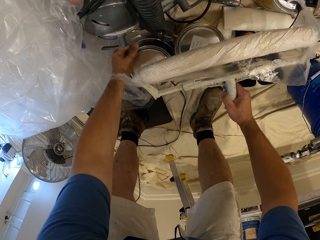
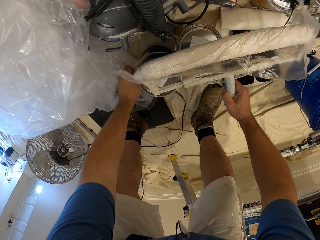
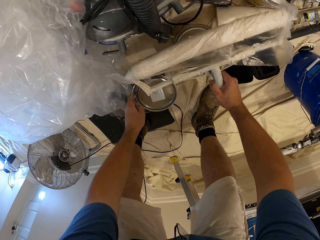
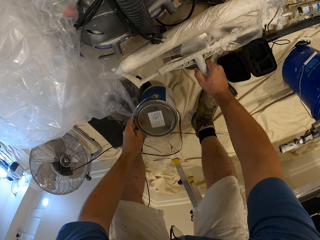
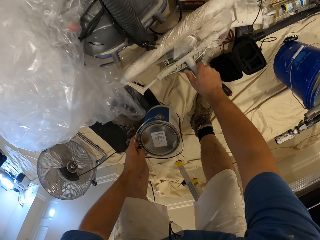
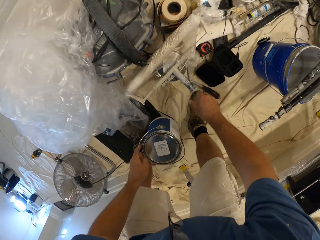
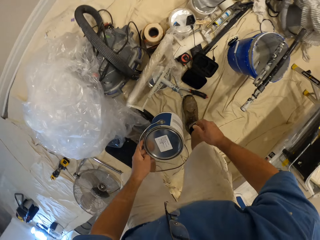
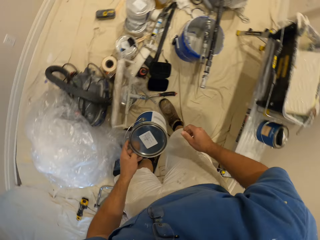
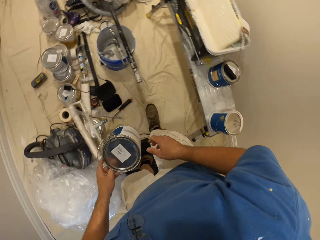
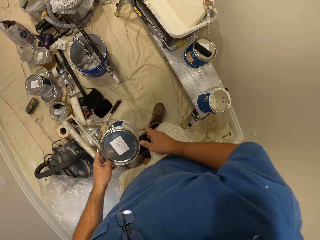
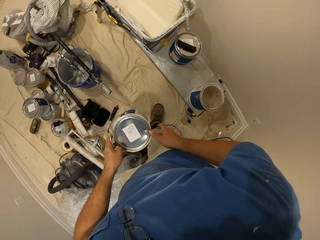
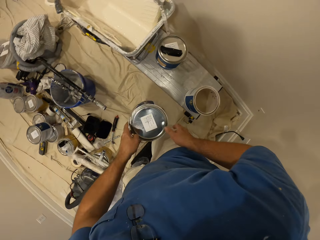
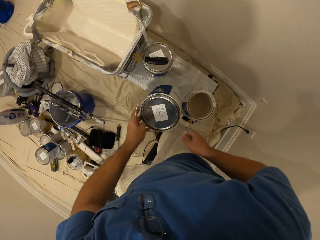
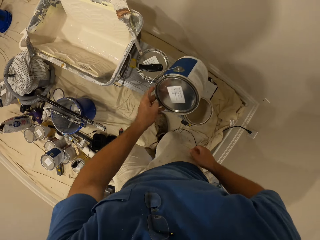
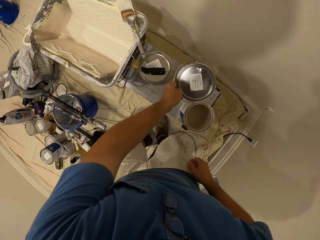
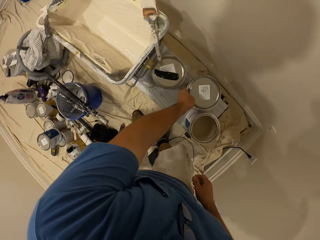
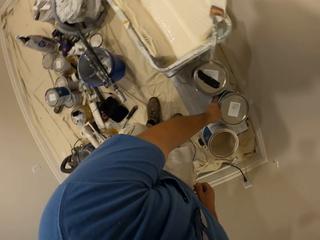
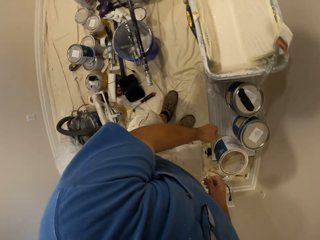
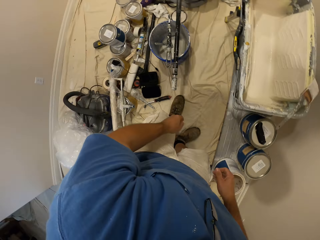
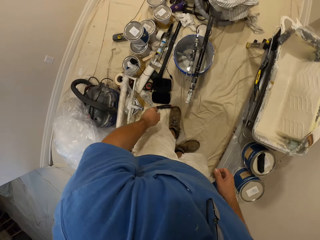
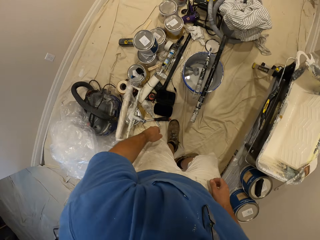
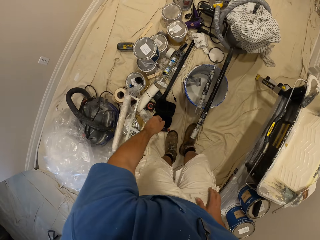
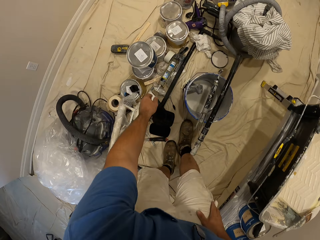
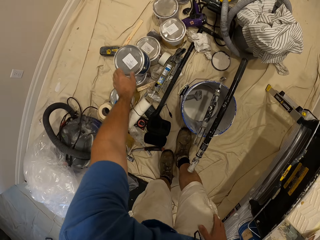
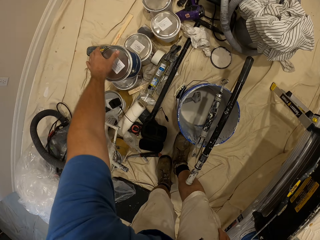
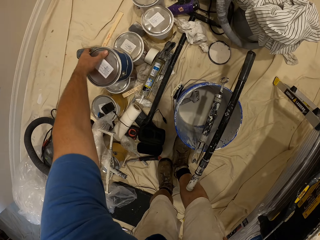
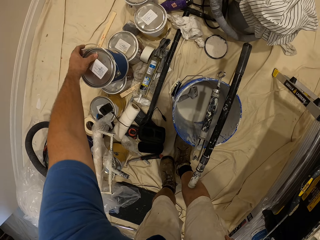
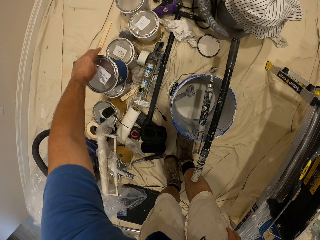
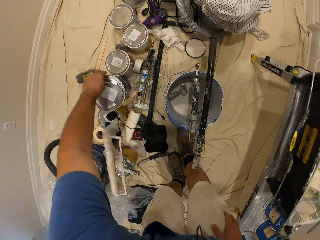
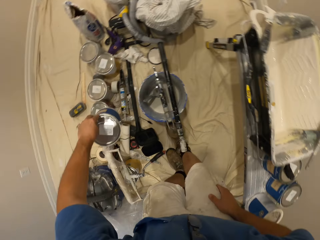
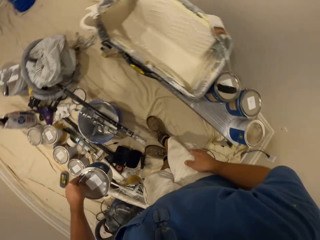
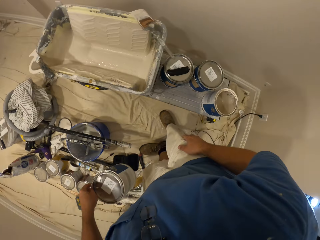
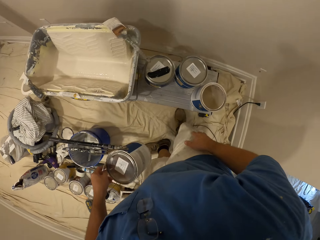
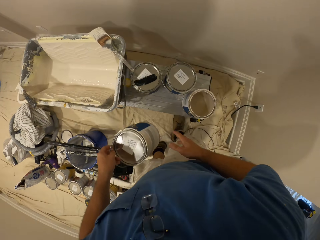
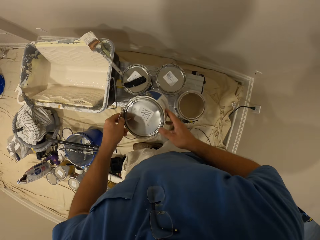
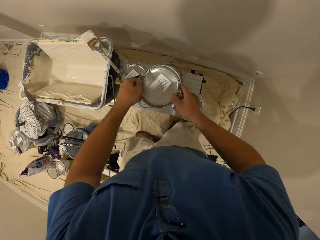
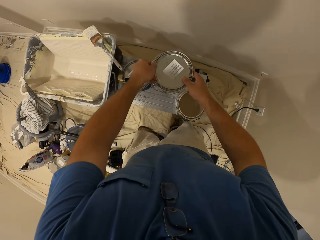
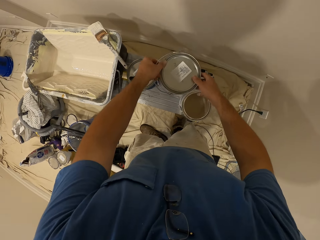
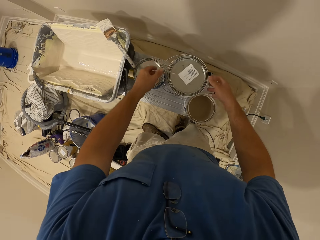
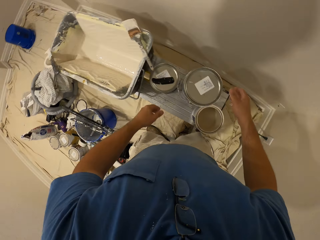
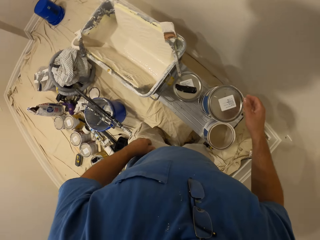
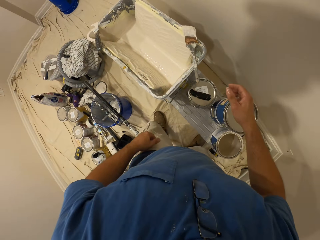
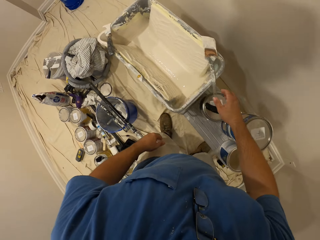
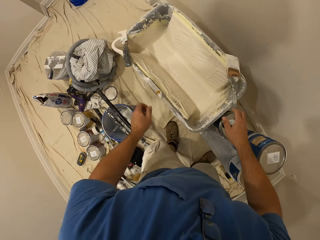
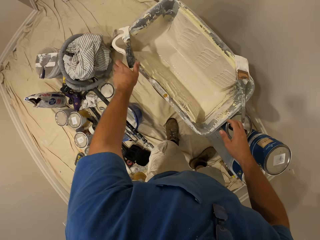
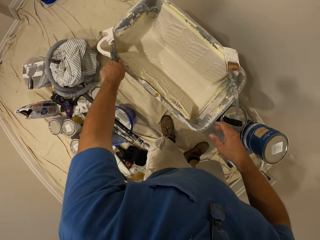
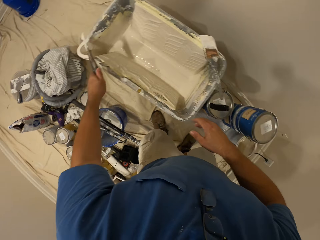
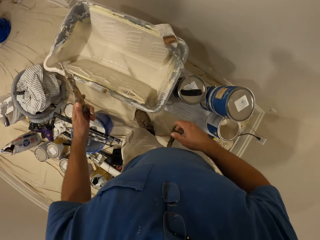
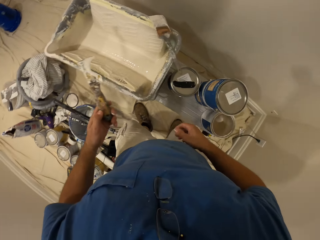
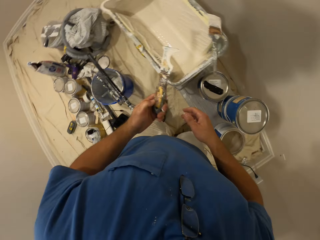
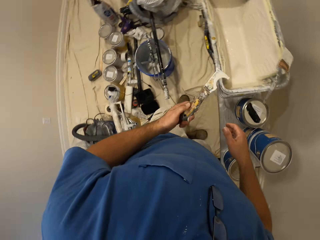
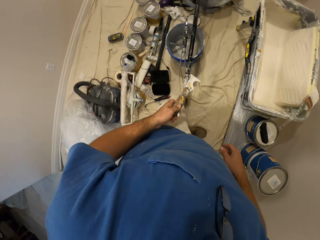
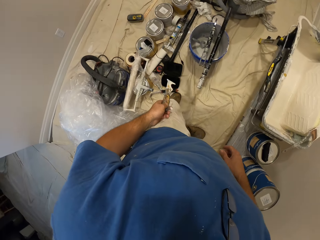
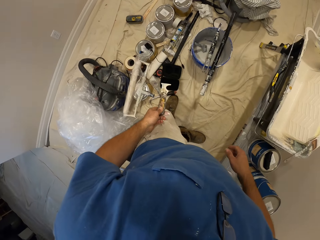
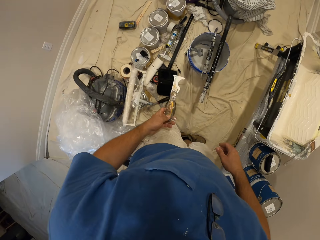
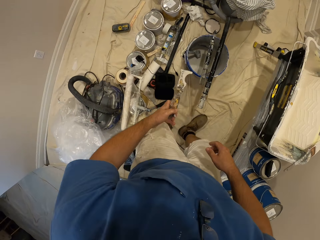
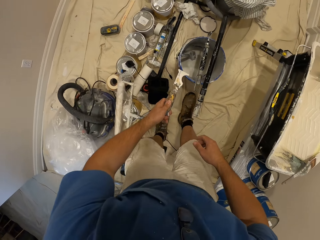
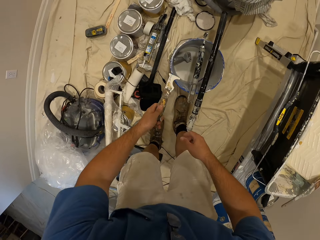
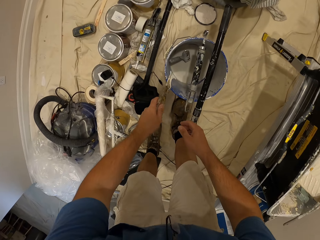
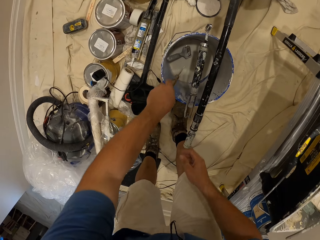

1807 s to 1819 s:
The camera wearer carries a third paint container on the floor with his left hand. He puts the roller on the fourth paint container. He puts the third paint container on the bench. He carries a fifth paint container on the floor with his left hand. He puts the fifth paint container on the third paint container. He picks up the scraper on the paint bucket with his left hand.

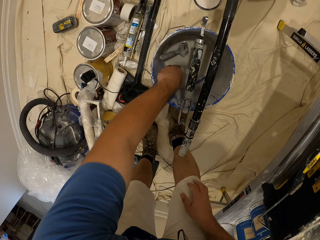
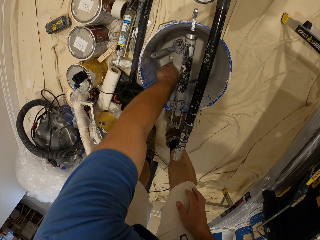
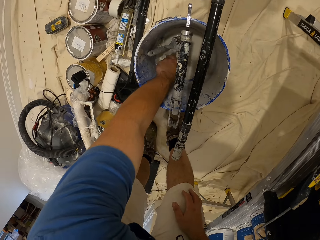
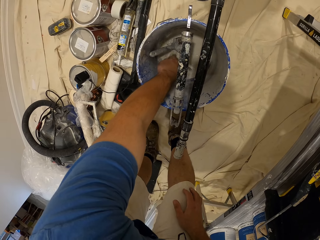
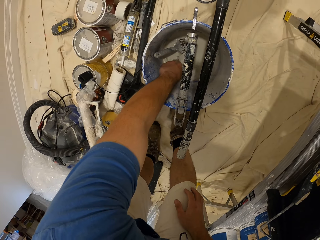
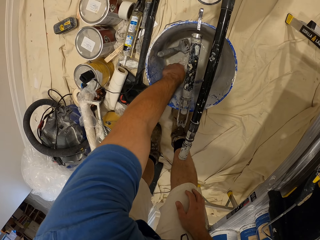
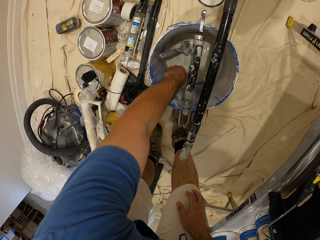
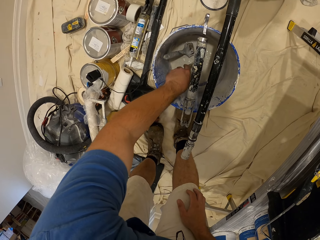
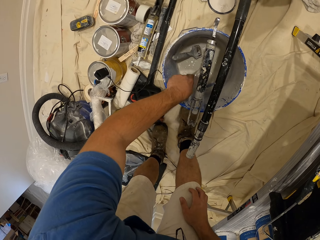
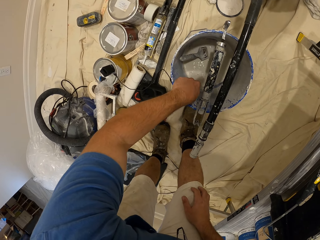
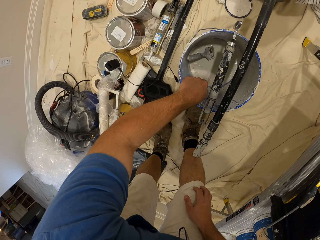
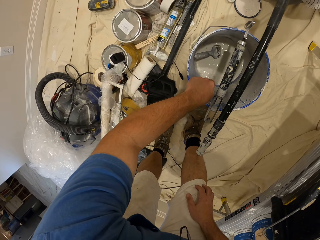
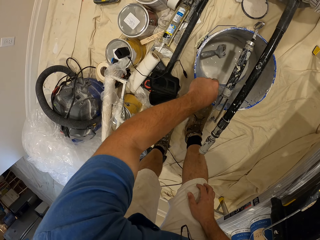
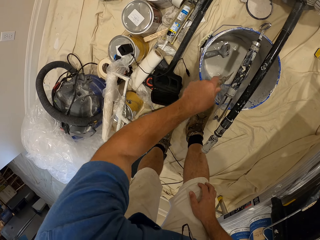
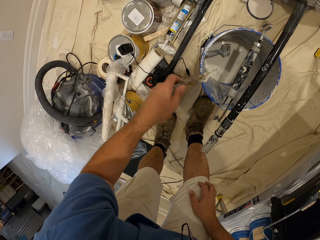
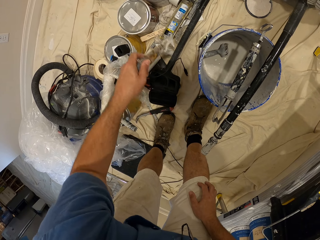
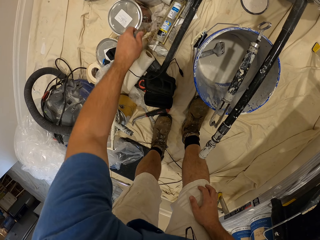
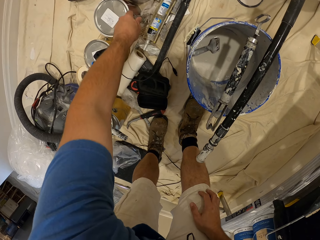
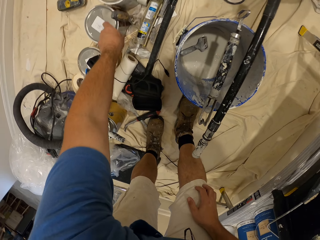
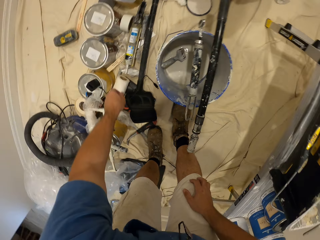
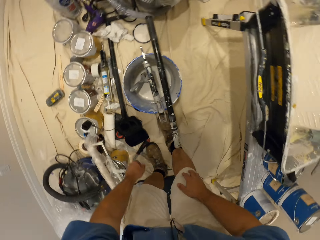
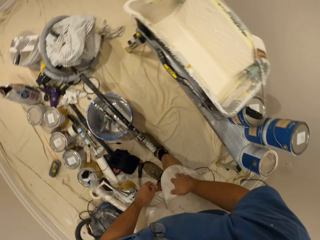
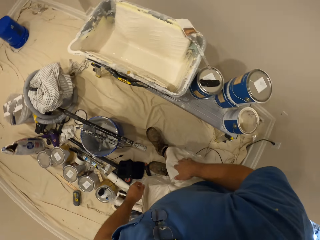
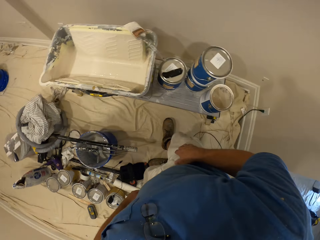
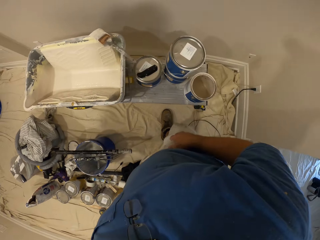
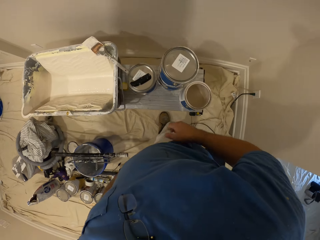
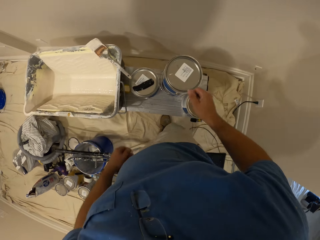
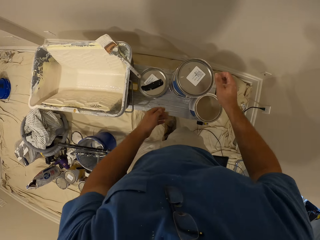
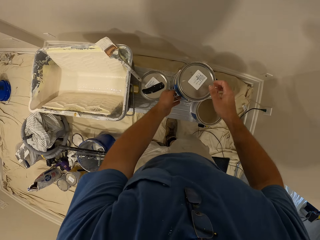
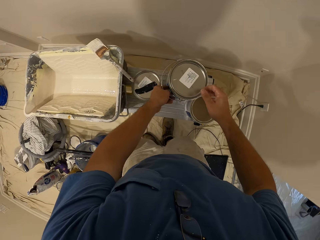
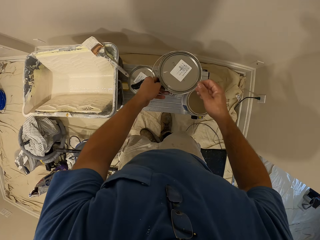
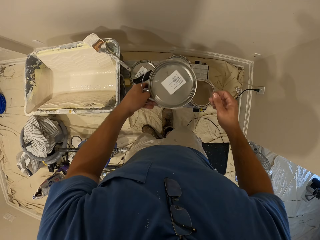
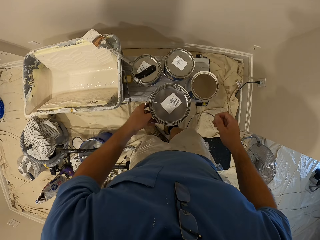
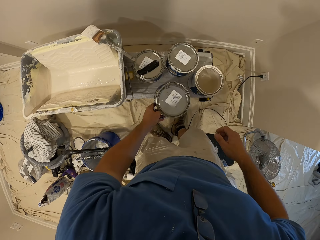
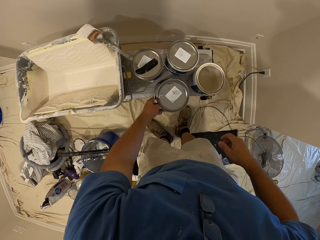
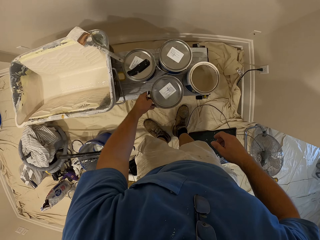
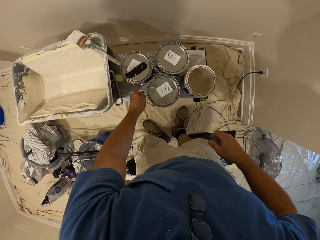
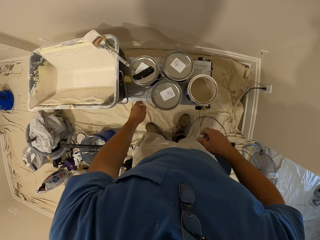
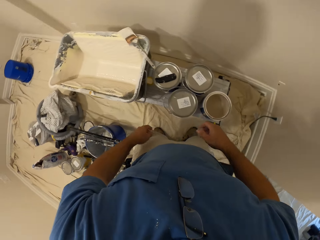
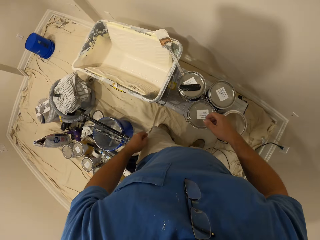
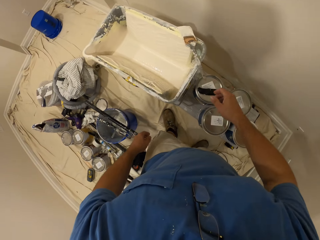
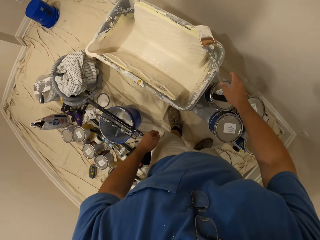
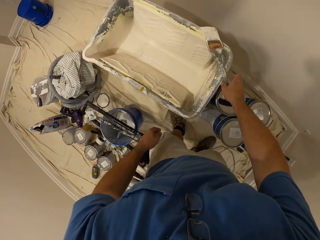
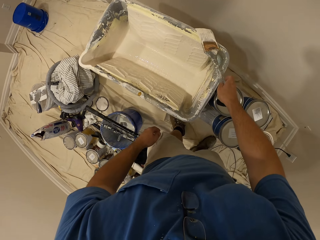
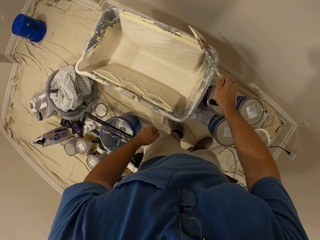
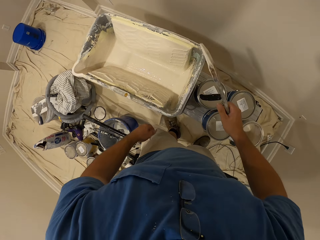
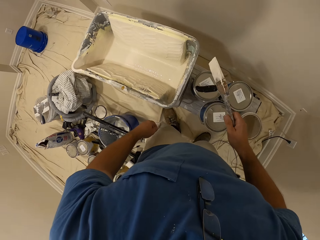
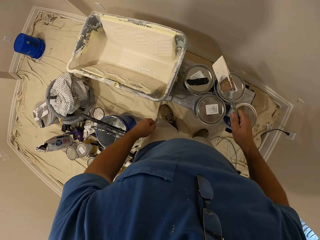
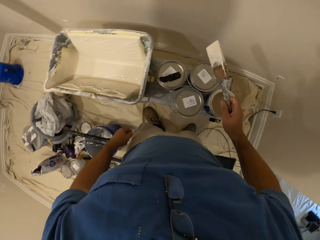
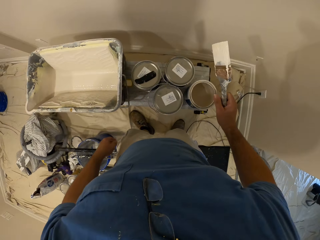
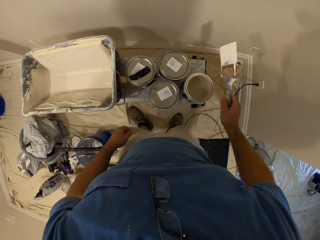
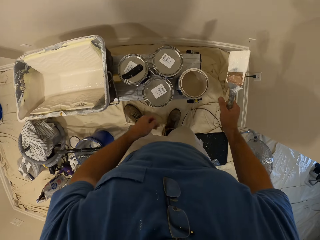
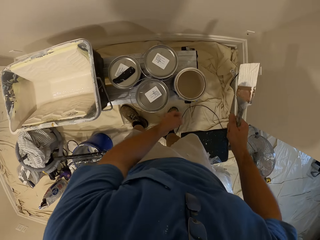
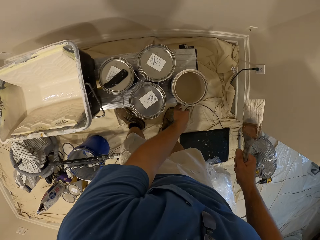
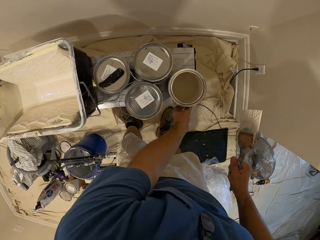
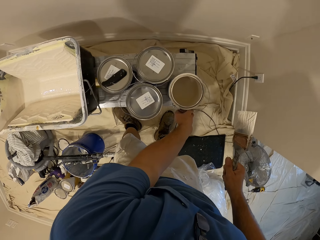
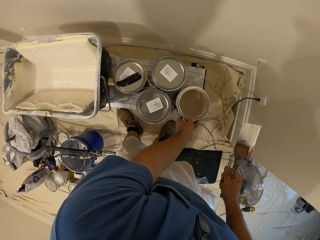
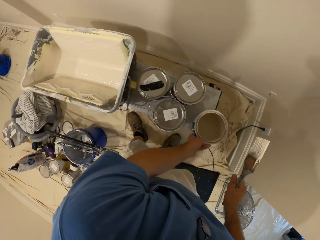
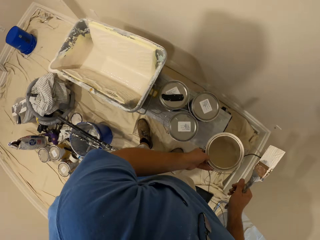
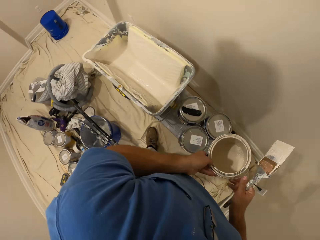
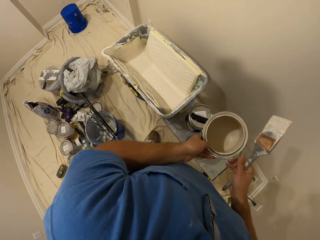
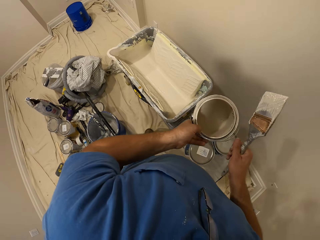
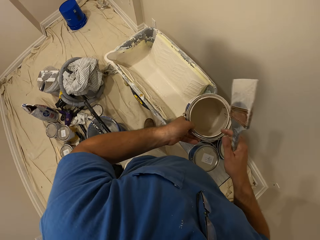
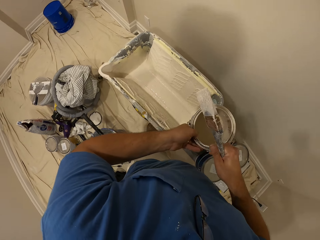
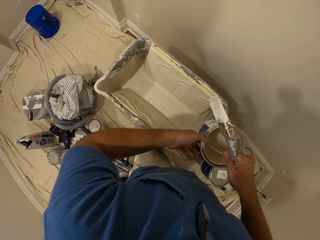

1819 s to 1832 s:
The camera wearer rinses the scraper in the blue bucket. He dips the scraper in the bucket. He puts the scraper on the floor. He puts the paint on top of the container of paint. He lifts the fifth paint container with his hands. He puts the fifth paint container on the bench. He picks up the brush on the paint bucket with his right hand. He carries the paint container on the bench with his left hand.
